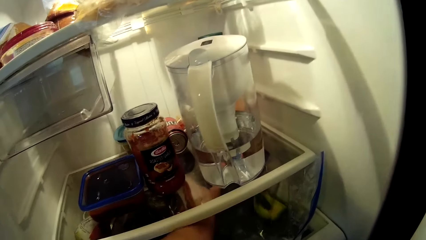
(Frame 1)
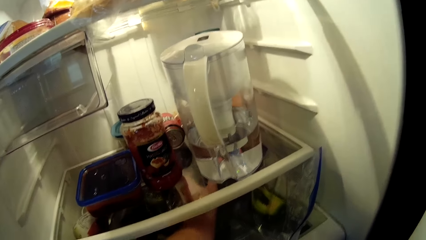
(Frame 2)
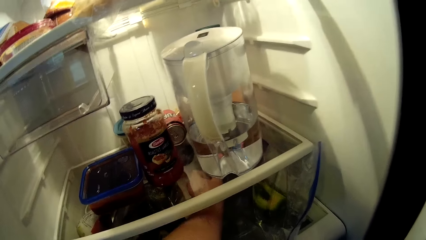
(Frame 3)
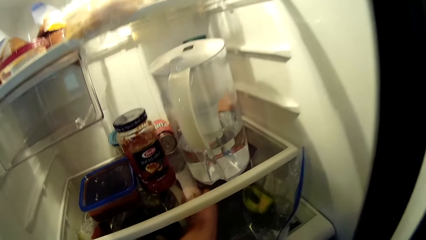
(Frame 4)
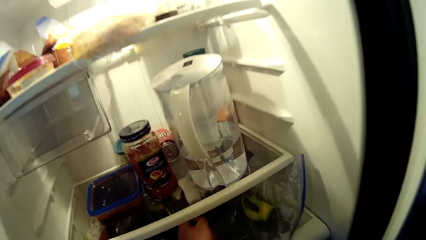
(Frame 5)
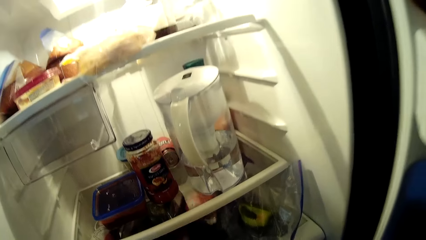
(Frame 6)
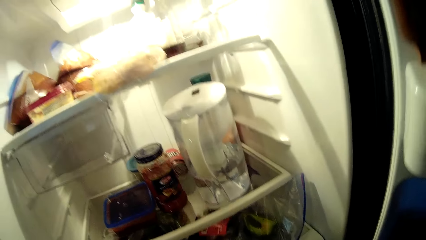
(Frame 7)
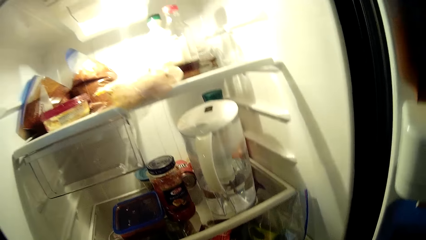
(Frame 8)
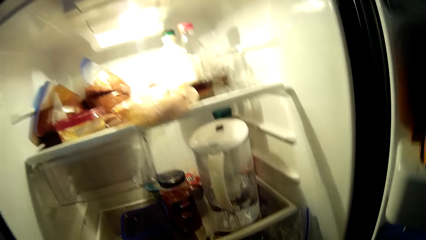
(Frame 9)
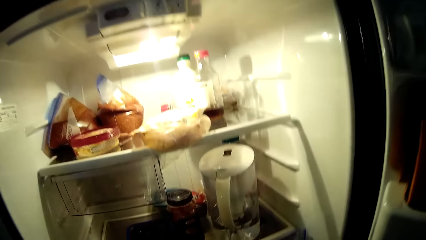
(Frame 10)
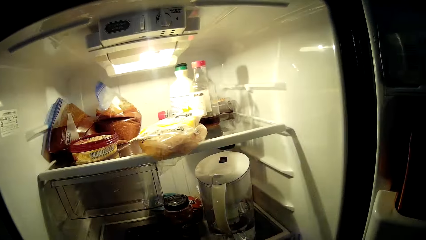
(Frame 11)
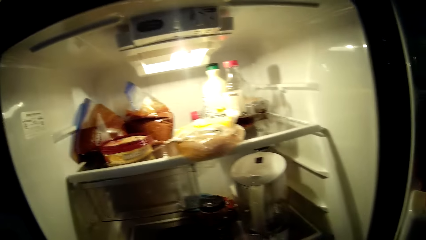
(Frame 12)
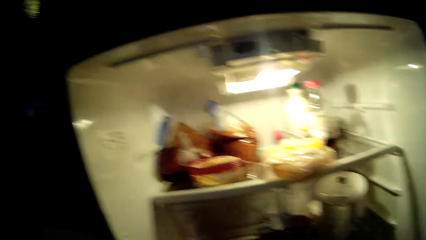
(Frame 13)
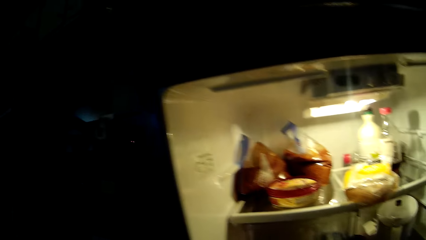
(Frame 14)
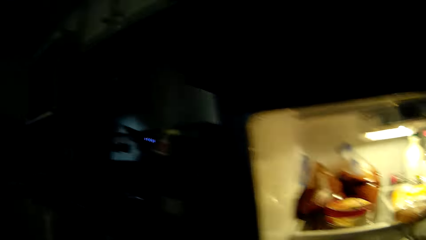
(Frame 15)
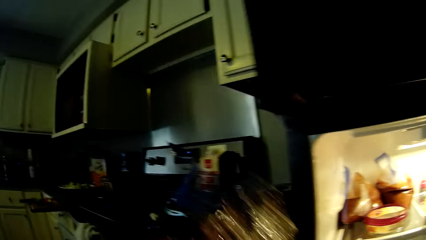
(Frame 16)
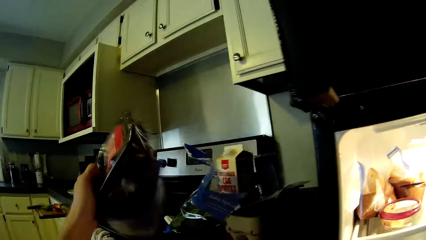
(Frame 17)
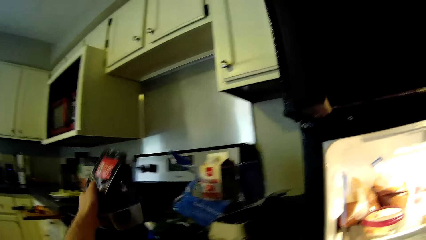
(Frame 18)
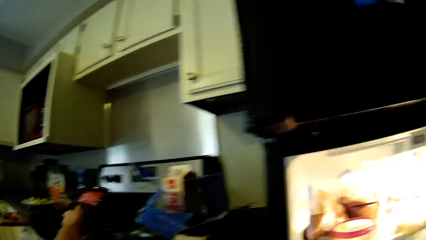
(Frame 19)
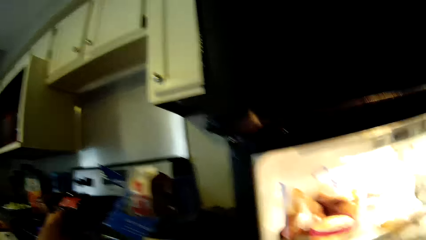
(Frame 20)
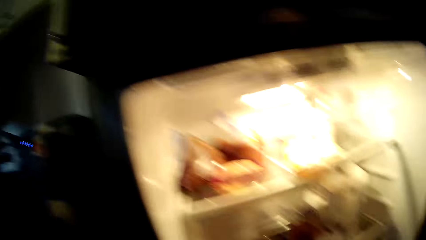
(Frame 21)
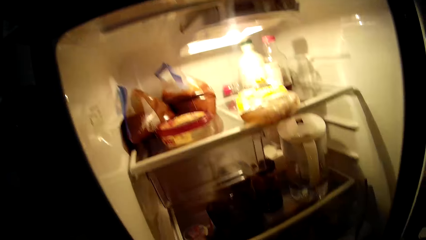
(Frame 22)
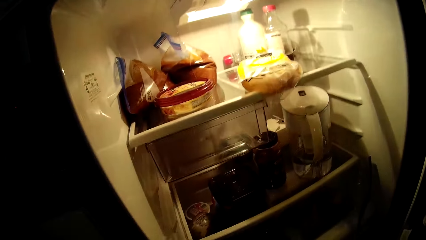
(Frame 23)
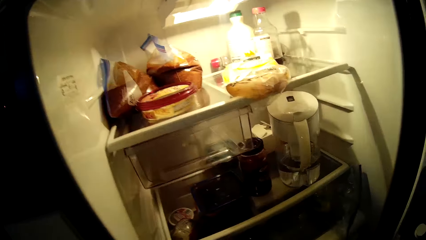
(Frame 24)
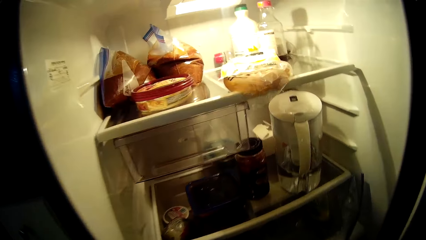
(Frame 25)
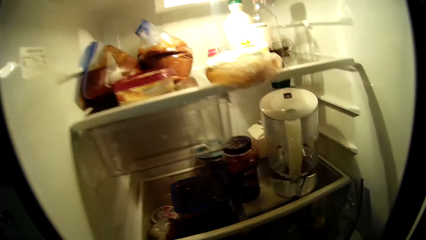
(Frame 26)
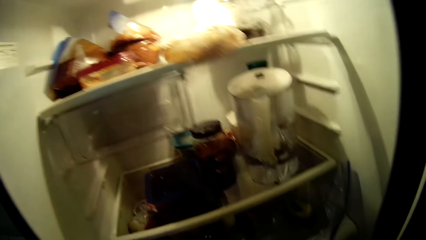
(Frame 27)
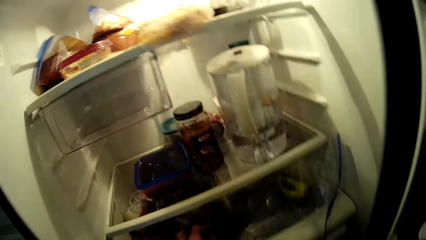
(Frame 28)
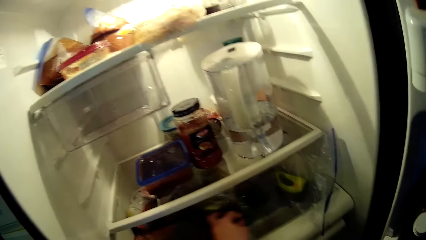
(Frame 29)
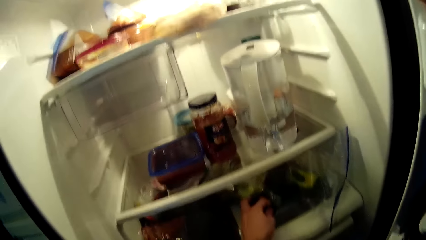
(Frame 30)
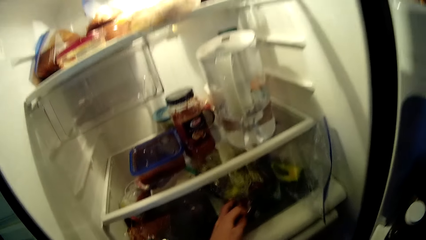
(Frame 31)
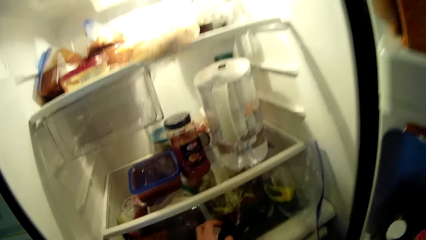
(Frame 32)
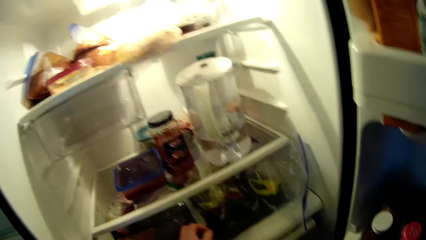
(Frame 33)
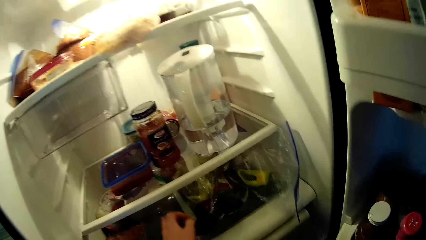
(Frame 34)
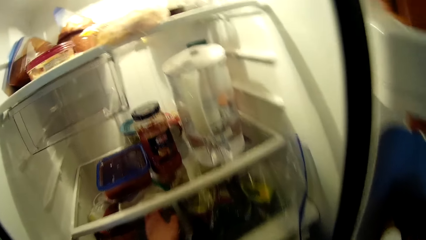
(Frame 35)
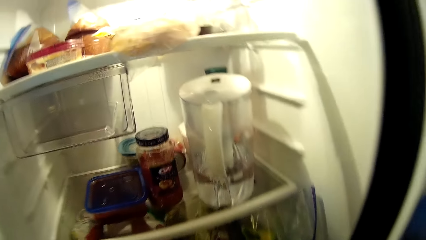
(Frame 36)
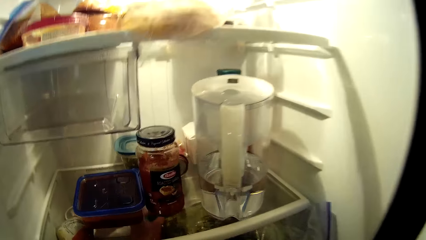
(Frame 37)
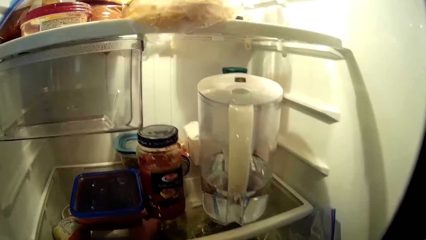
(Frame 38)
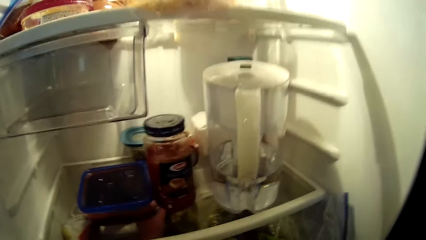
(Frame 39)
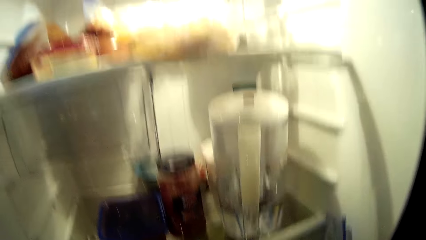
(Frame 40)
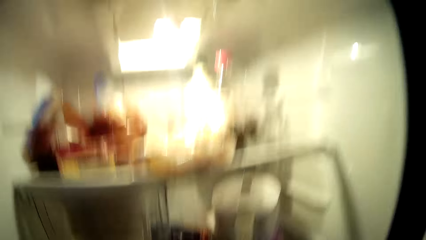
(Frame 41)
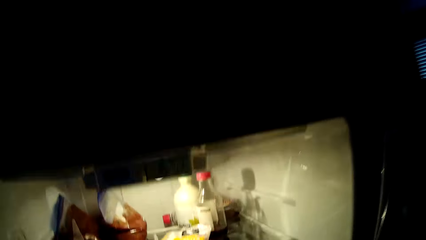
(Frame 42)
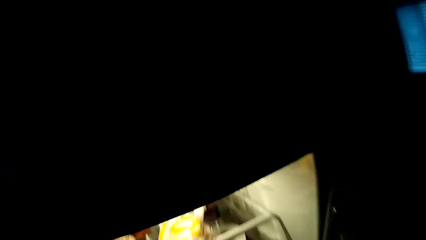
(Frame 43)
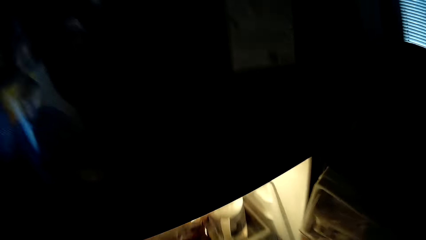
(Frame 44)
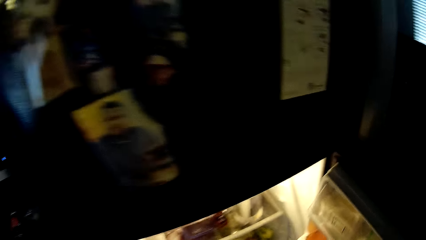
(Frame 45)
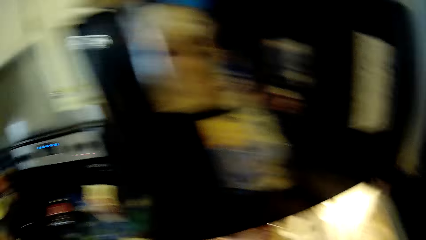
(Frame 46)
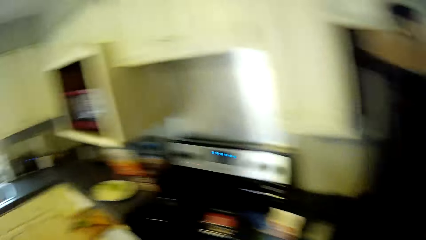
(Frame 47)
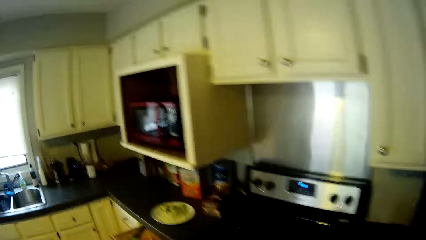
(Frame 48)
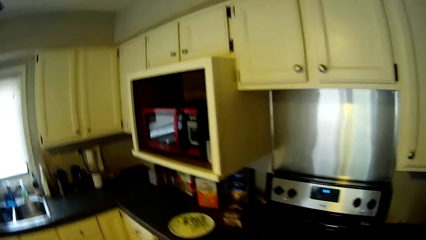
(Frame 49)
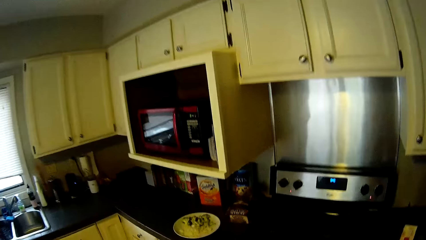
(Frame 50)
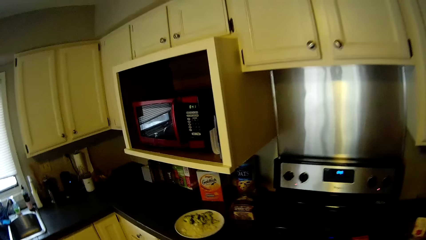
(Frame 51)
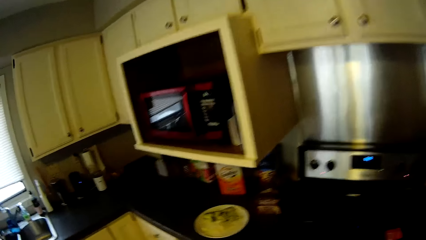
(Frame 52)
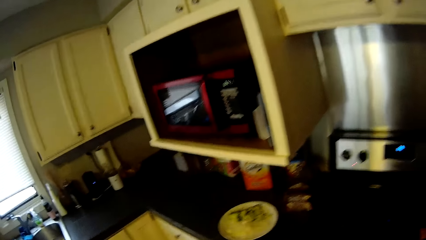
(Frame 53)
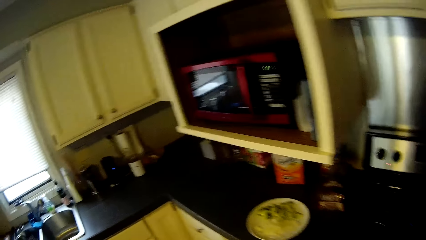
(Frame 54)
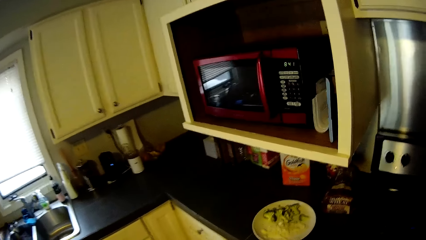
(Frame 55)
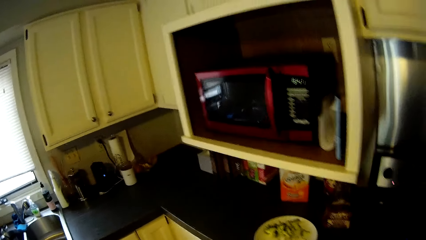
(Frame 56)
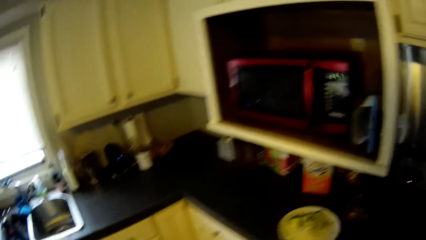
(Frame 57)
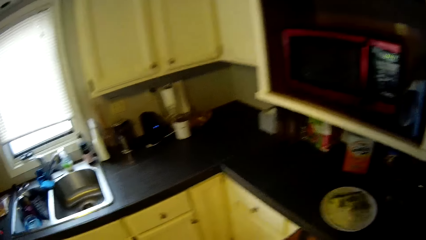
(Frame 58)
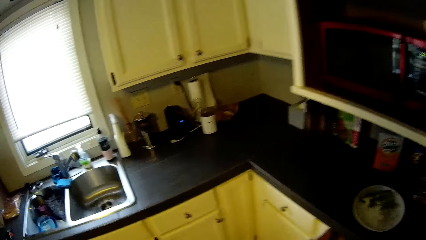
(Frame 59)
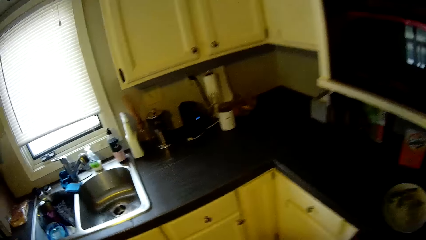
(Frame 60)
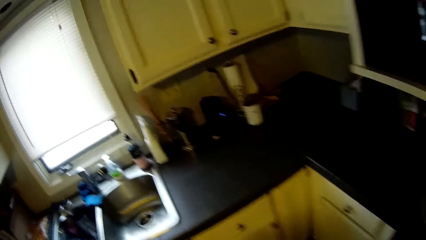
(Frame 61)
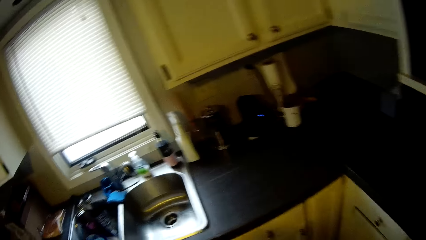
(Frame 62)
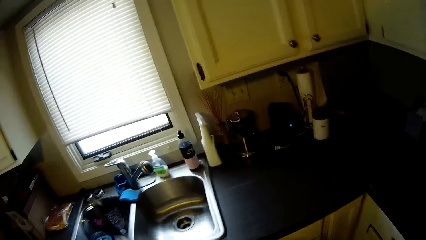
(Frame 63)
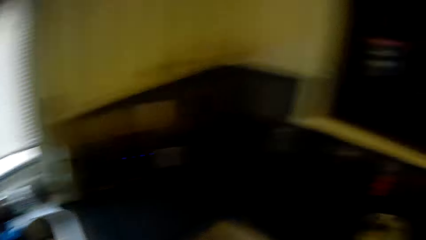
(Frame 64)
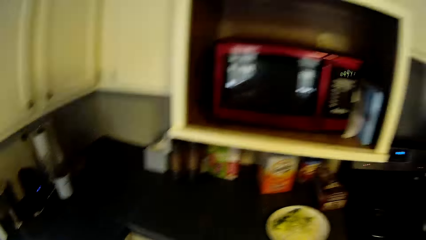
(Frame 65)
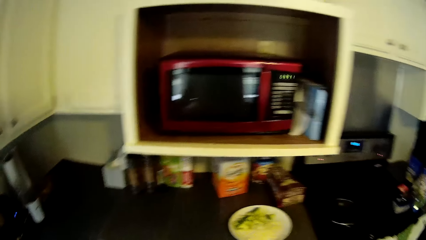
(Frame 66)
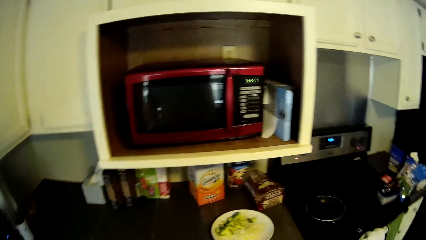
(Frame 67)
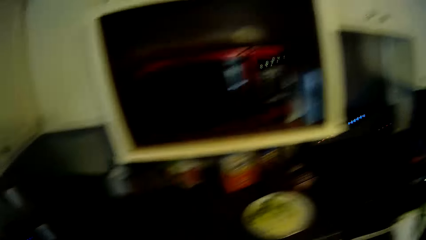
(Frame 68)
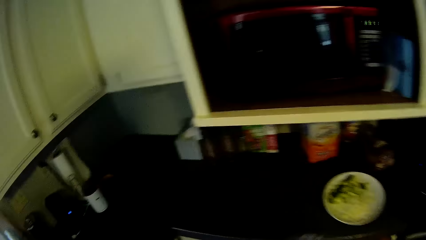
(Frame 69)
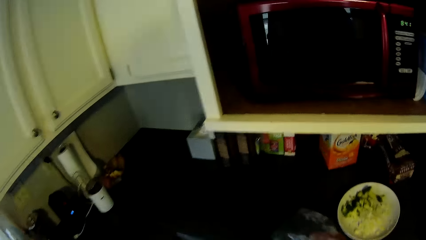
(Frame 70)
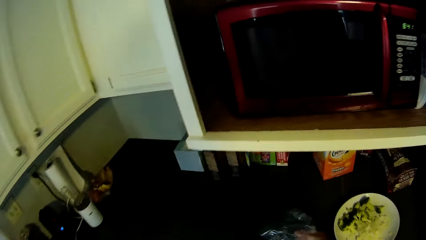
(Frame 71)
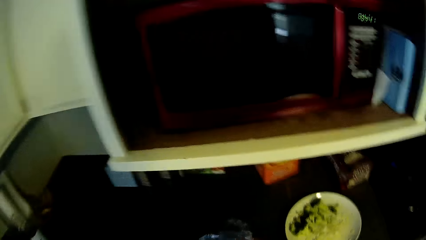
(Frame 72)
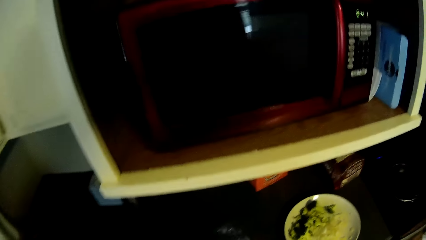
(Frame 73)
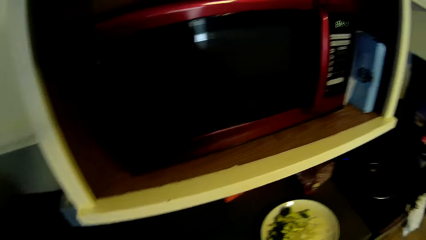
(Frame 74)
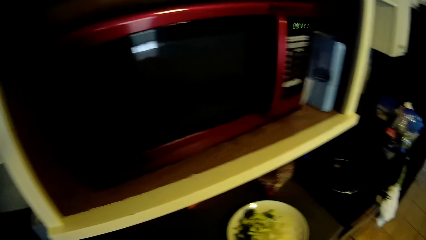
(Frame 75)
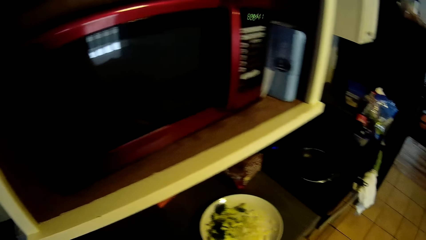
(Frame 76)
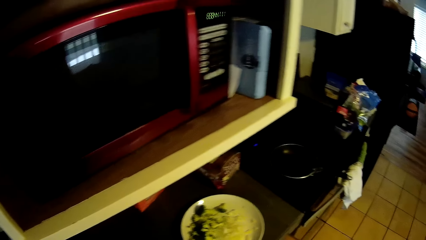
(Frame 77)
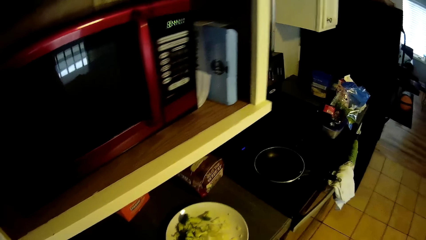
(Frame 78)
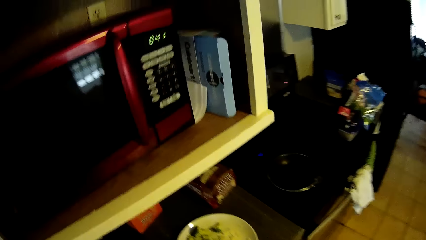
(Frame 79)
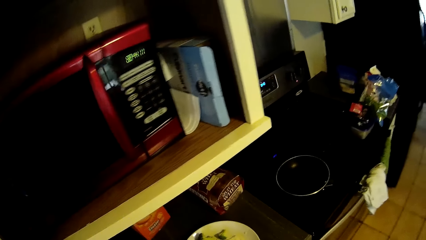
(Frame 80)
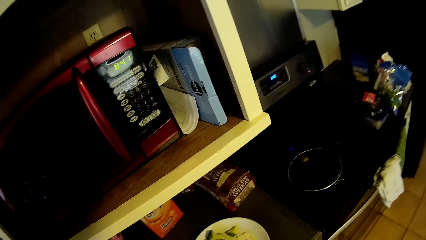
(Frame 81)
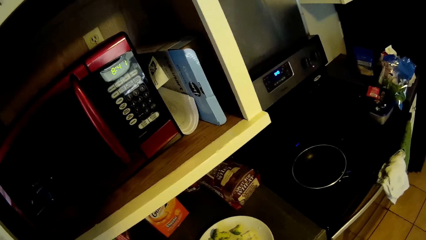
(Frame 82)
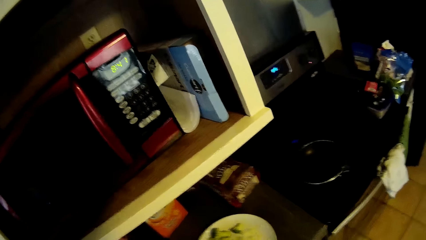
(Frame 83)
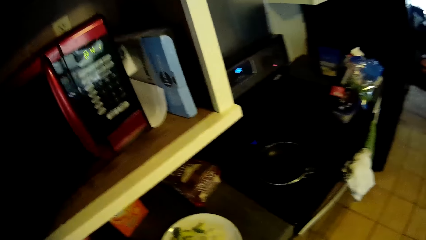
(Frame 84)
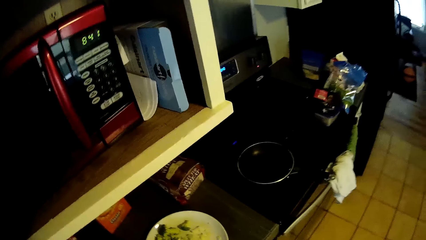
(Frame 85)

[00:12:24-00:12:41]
The camera wearer picks up a black sachet or packet from the fridge with his left hand. He drops the black sachet on the countertop with his left hand. He adjusts sachets in the fridge with his left hand. He closes the fridge door. He walks around the kitchen. He places the packet on the kitchen surface.
